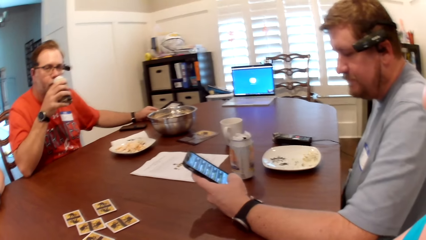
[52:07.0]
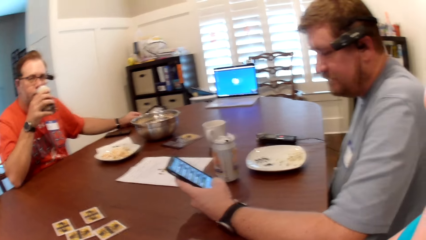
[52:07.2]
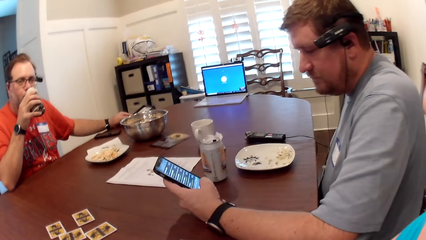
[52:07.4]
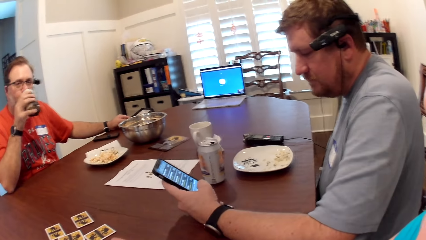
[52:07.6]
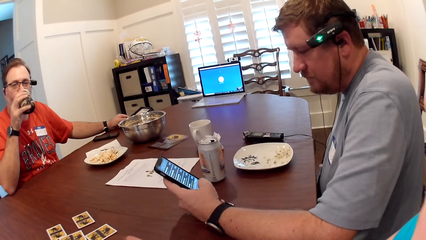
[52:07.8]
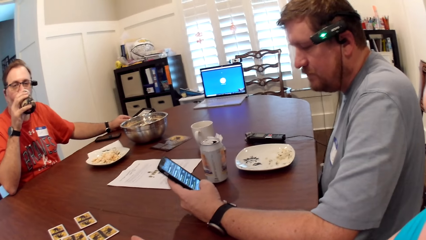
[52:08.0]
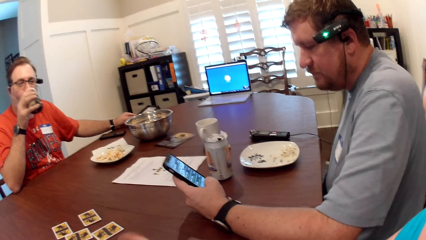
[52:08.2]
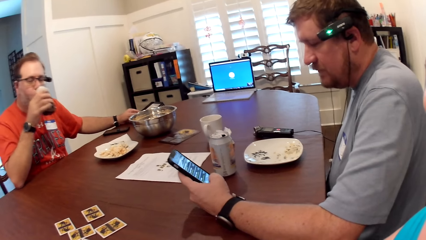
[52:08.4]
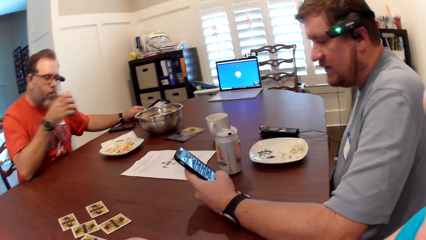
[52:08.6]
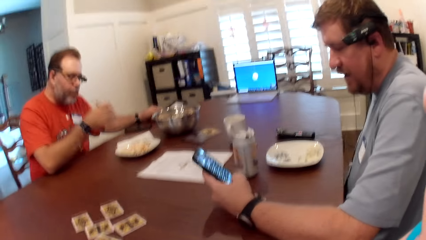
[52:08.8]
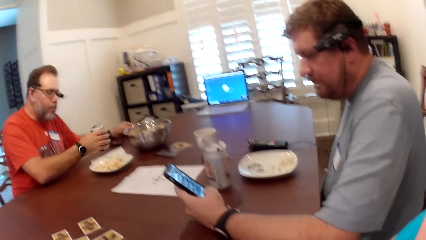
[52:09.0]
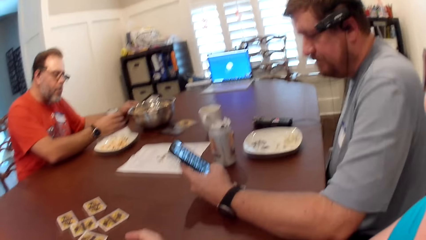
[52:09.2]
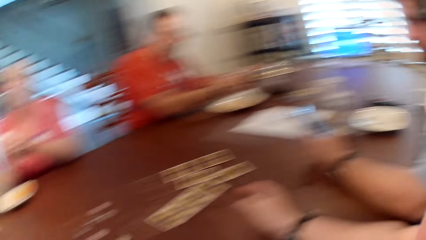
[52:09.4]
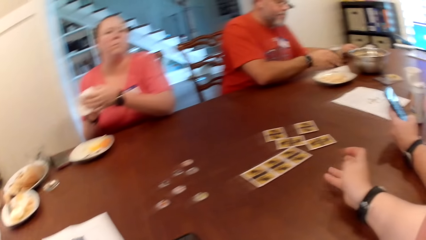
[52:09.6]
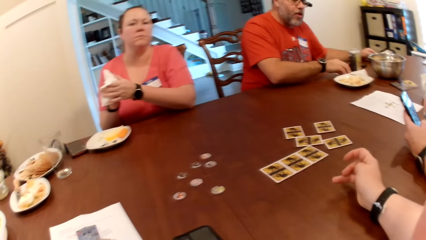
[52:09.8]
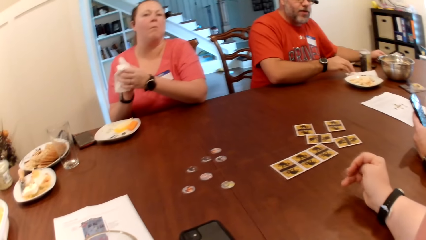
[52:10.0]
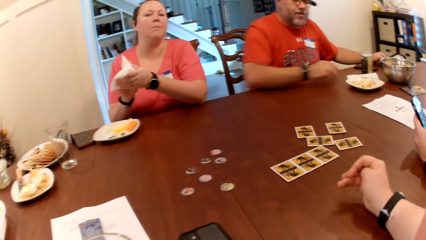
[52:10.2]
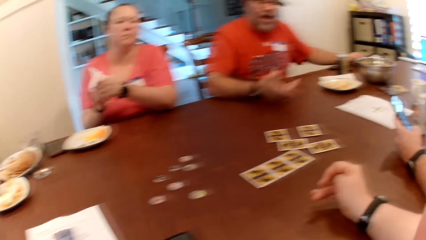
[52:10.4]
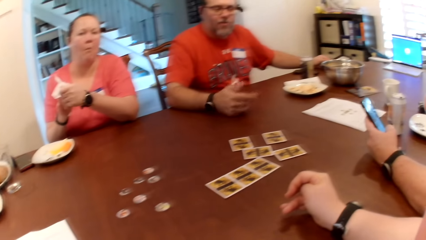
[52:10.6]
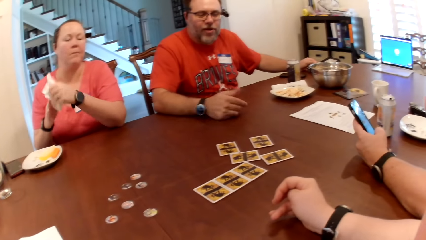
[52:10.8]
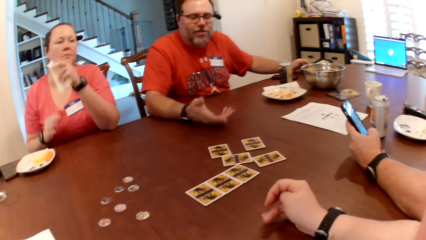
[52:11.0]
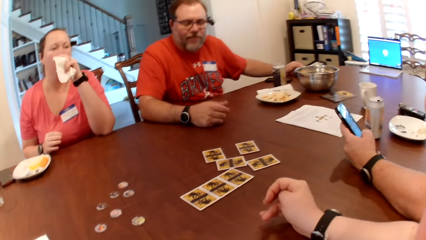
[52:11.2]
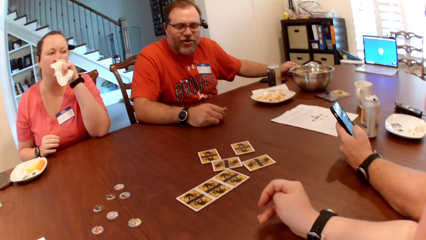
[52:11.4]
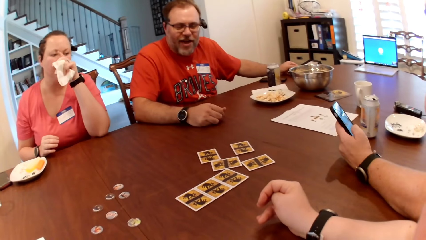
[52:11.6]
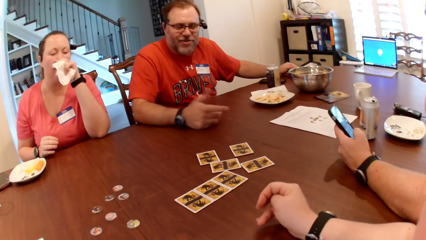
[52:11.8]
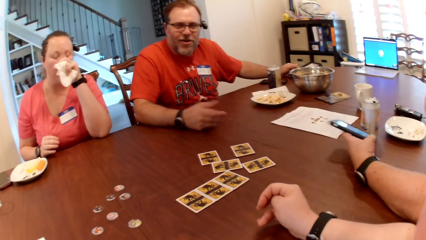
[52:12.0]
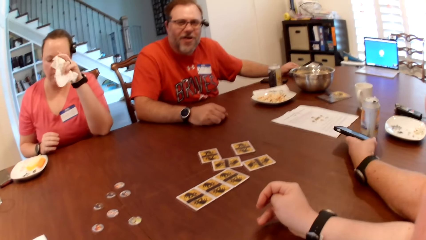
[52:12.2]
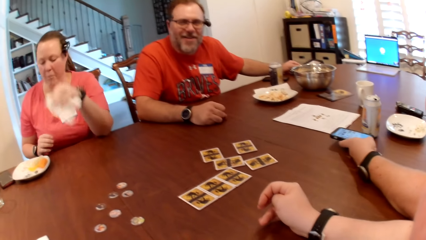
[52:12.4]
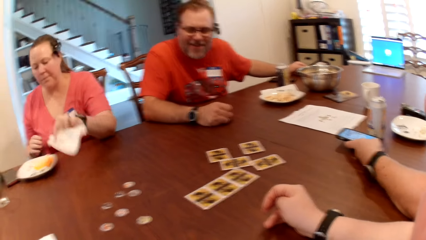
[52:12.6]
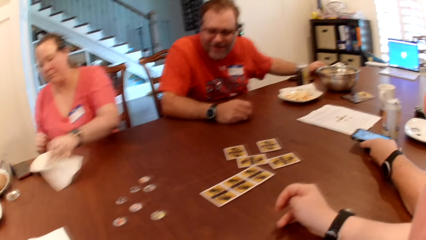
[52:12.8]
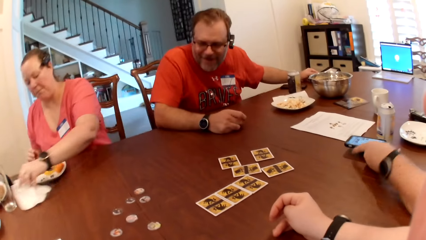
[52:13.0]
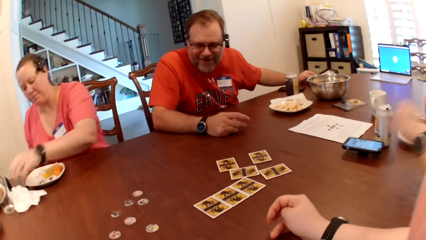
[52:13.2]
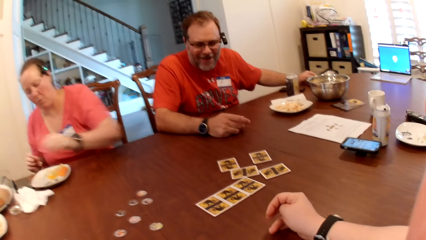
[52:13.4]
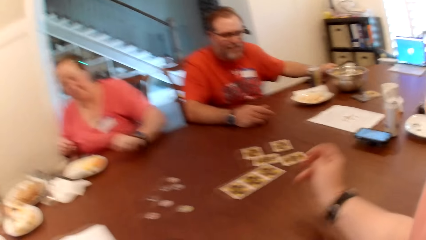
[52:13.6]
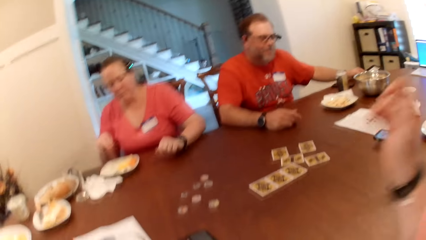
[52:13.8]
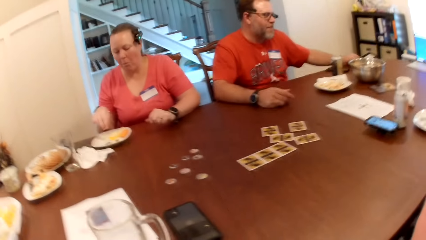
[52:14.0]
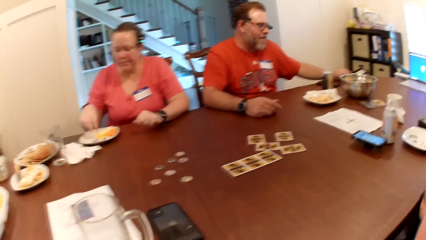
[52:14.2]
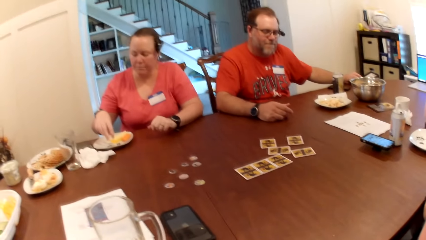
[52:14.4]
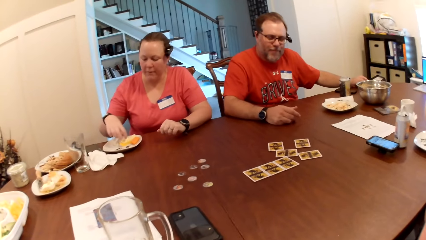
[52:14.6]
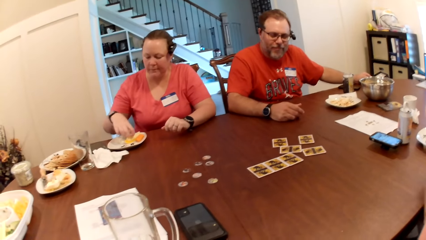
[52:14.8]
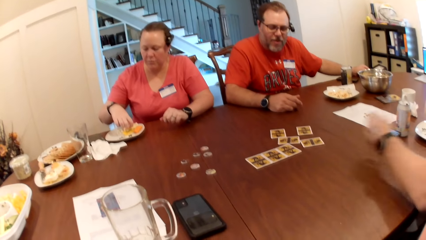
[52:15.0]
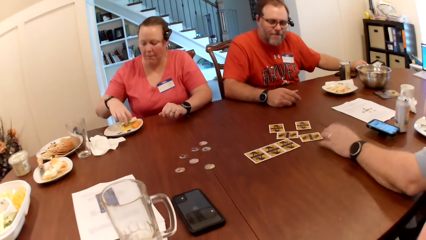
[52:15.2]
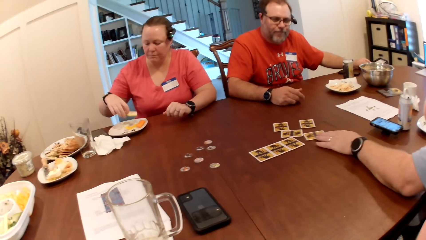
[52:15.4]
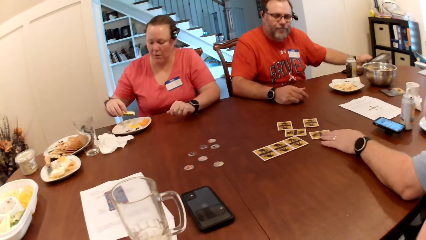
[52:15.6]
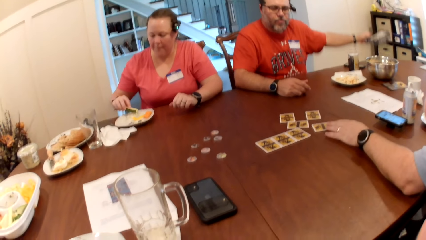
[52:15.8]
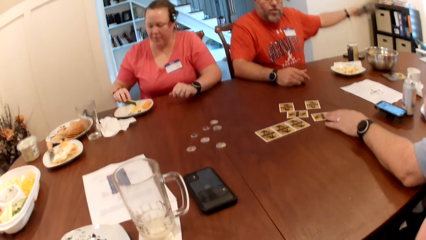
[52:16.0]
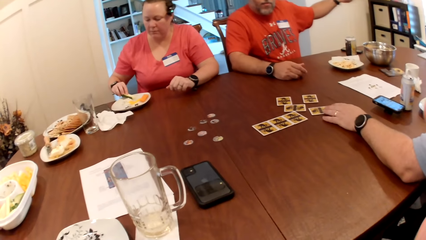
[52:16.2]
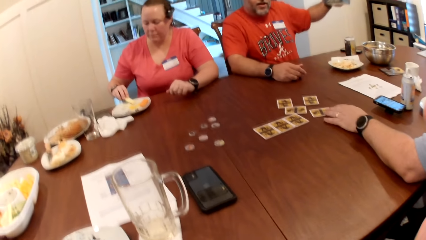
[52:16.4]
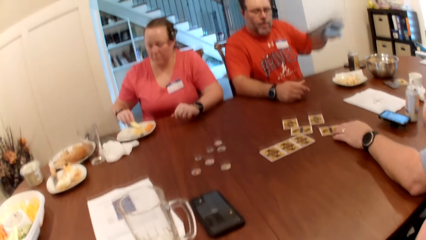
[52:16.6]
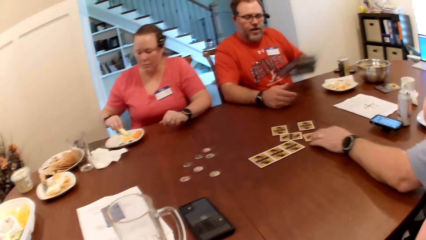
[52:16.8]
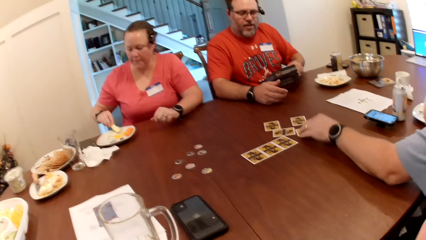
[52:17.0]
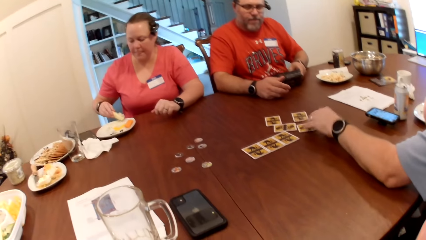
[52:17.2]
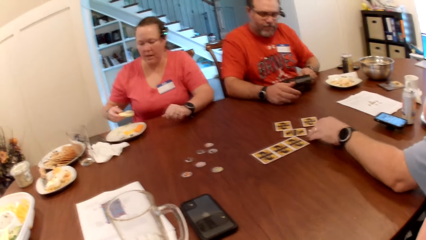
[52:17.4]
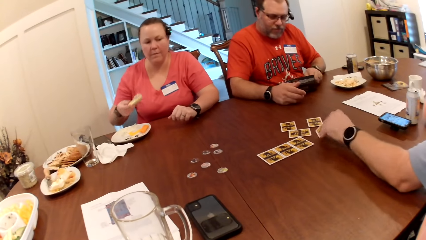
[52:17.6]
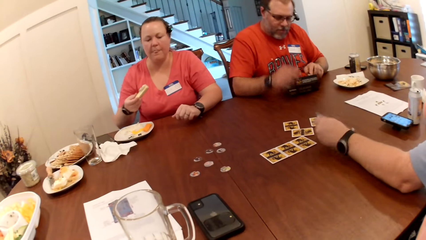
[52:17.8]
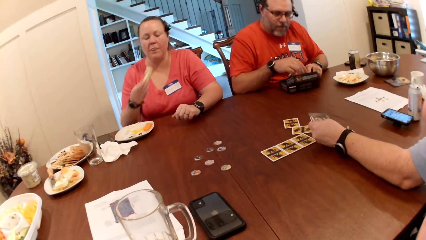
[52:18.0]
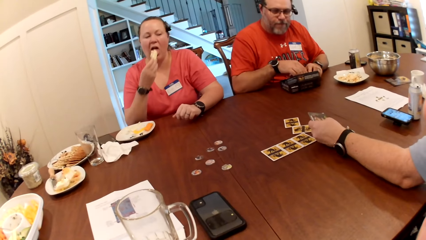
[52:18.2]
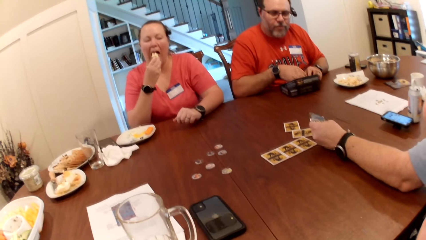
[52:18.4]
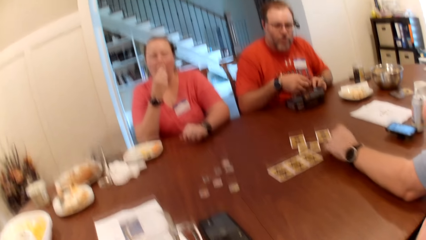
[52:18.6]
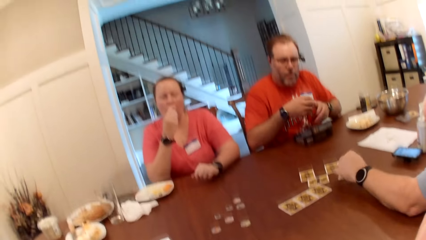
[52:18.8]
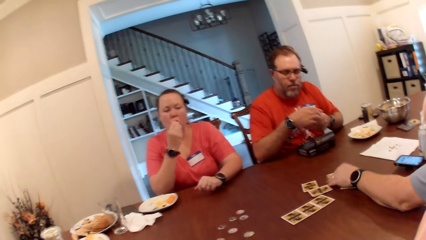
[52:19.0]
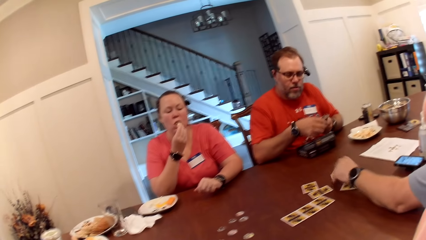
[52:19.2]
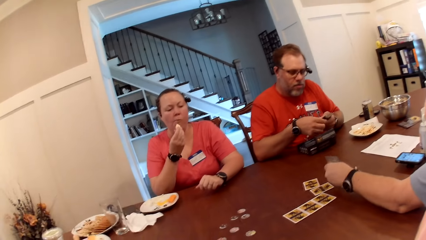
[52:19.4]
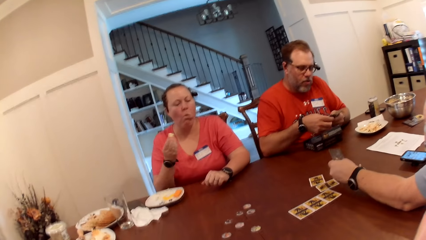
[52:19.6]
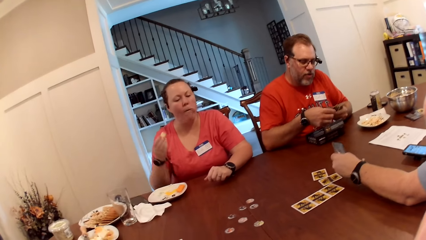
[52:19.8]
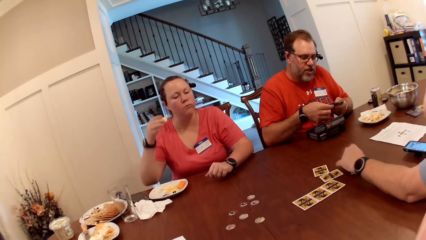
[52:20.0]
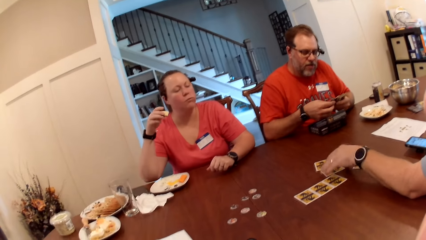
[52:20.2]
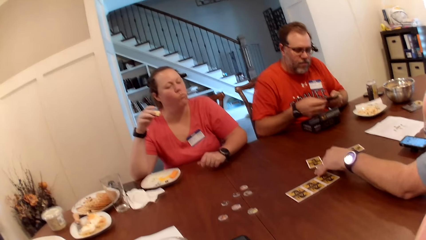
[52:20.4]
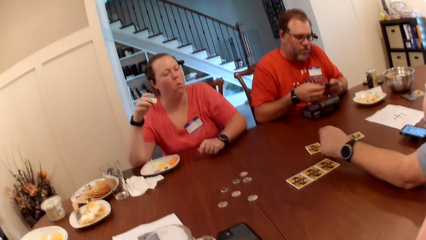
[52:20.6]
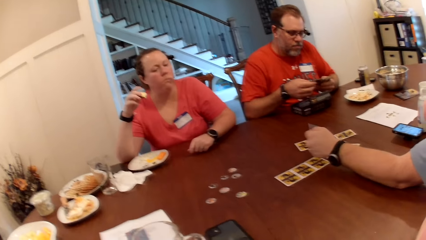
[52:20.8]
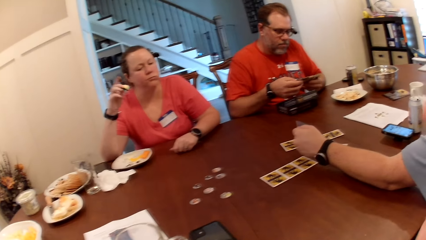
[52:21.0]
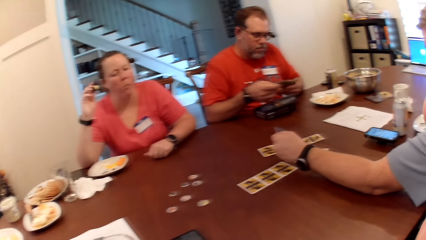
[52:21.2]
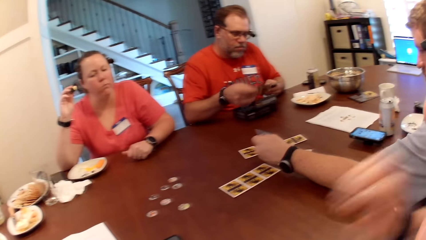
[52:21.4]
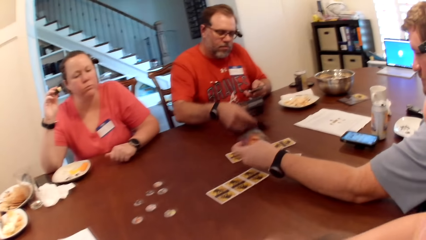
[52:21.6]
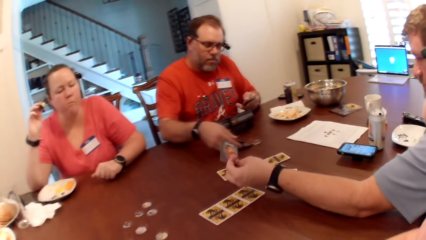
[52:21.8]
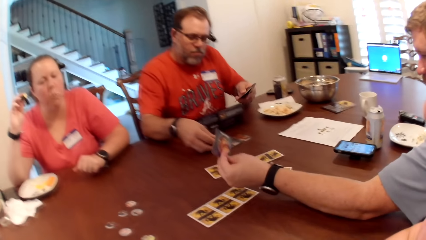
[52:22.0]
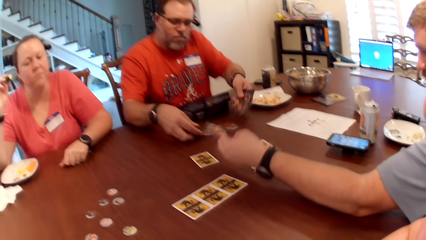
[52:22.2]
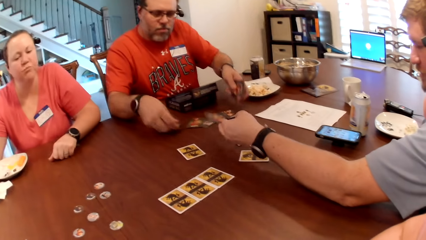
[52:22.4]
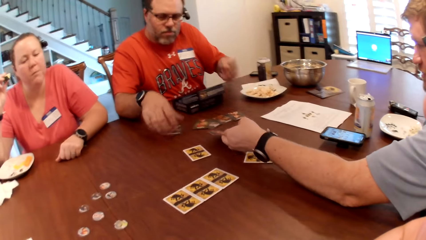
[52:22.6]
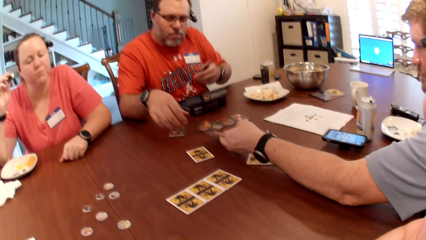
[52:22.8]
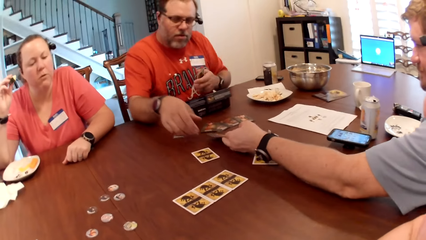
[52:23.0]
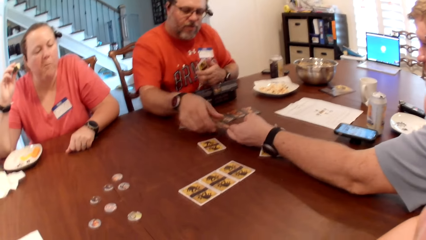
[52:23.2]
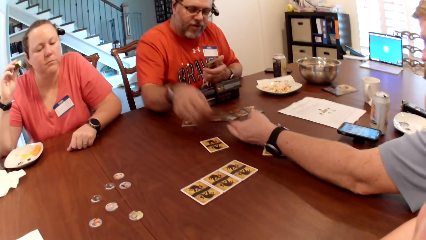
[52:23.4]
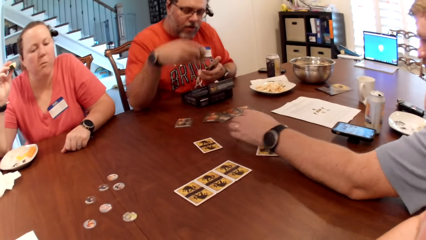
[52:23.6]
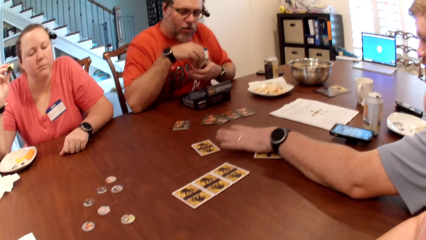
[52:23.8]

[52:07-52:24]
The man drinks from the can bottle in his right hand. The camera wearer converses with the woman and two men. The man drops the can bottle on the table with his right hand. The woman cleans her hands on the paper towel. The other man drops the phone on the table with his left hand. The woman drops the paper towel on the table with her left hand. The camera wearer adjusts the camera on her head with her left hand. The woman picks a piece of cucumber from the plate with her right hand. The first man picks a box from the table with his left hand. The woman takes mayonnaise from the plate with the piece of cucumber in her right hand. The first man drops the box on the table with his left hand. The camera wearer looks at the table. The woman eats the piece of cucumber in her right hand. The first man takes out cards from the box with his right hand and transfers the cards from his right hand to his left hand. The other man picks the card from the table with his left hand. The first man shuffles the cards with both hands. The other man drops the card on the table with his left hand and picks the card from the table with his left hand. The first man spreads the cards on the table with his left hand. The first man spreads the cards on the table with his left hand again. The first man collects the card from the other man's left hand with his right hand.
